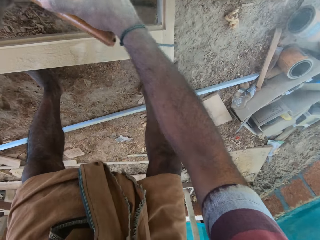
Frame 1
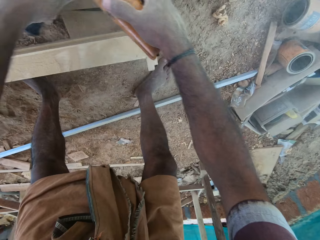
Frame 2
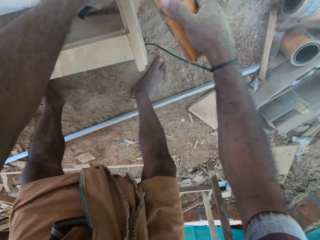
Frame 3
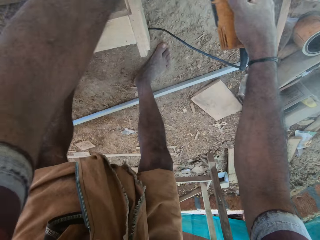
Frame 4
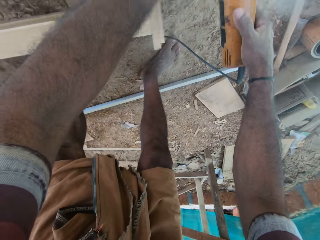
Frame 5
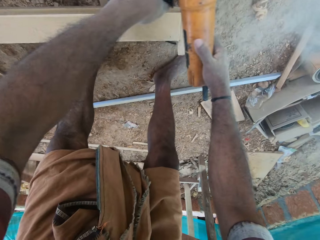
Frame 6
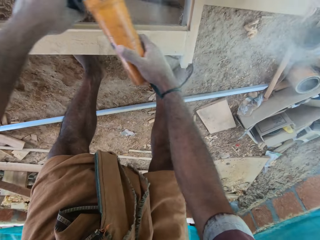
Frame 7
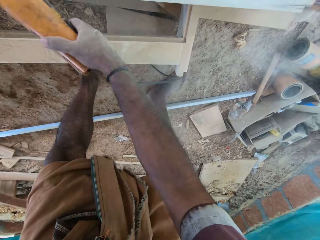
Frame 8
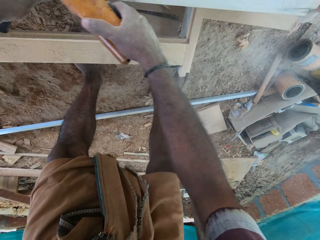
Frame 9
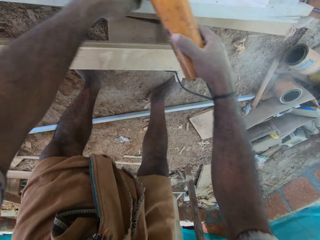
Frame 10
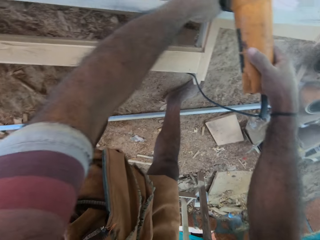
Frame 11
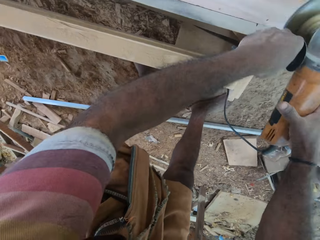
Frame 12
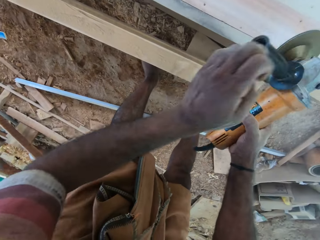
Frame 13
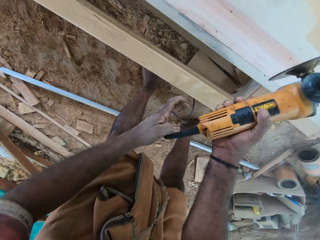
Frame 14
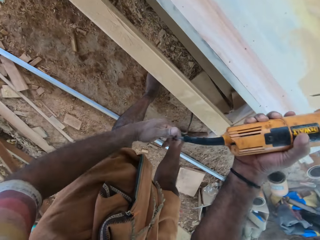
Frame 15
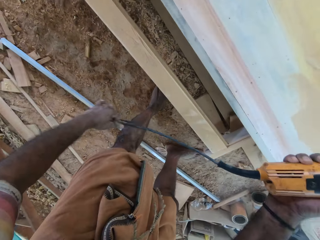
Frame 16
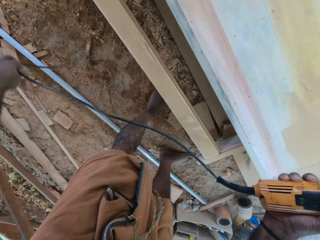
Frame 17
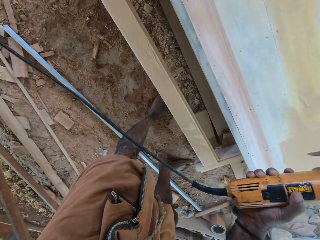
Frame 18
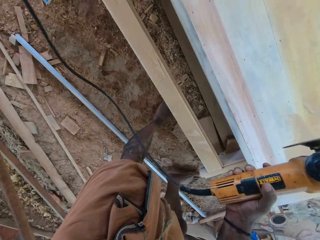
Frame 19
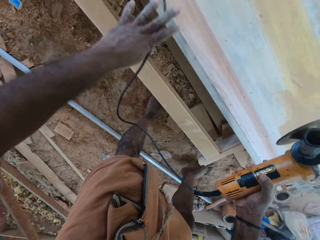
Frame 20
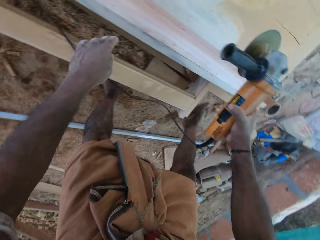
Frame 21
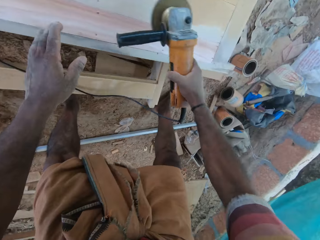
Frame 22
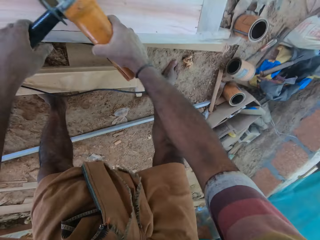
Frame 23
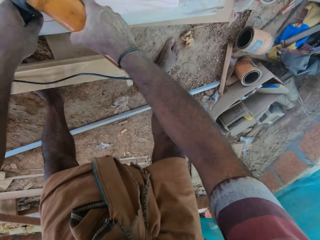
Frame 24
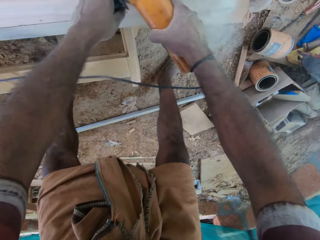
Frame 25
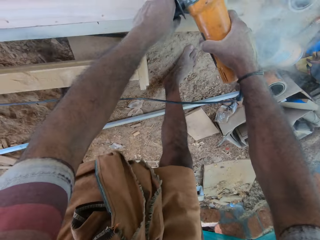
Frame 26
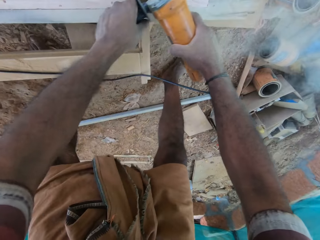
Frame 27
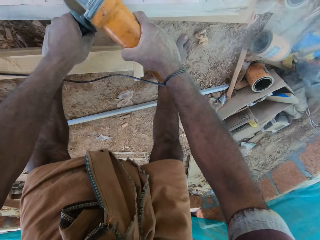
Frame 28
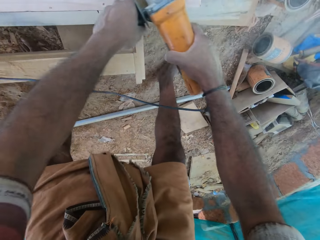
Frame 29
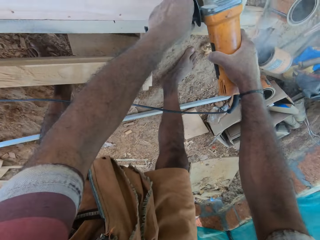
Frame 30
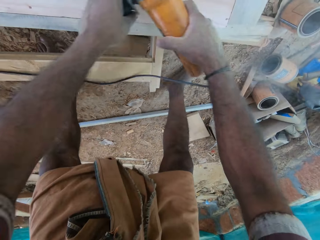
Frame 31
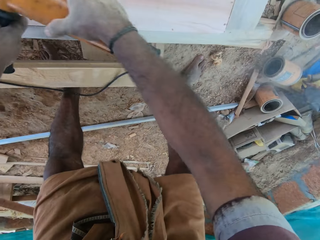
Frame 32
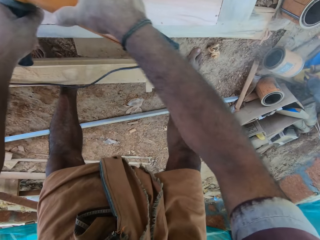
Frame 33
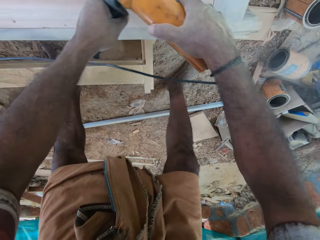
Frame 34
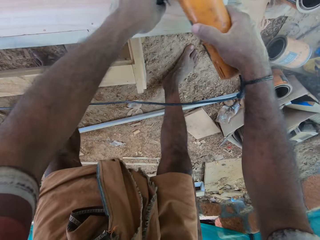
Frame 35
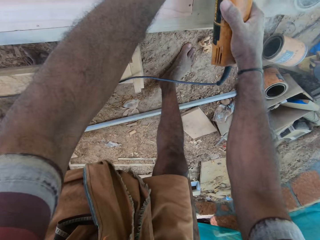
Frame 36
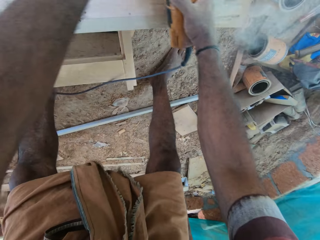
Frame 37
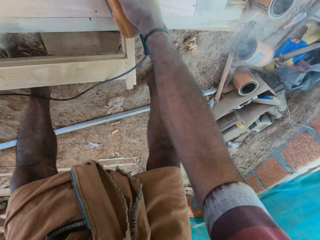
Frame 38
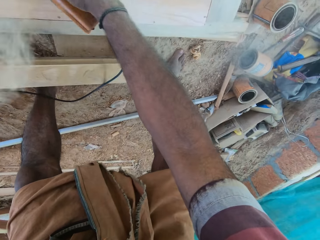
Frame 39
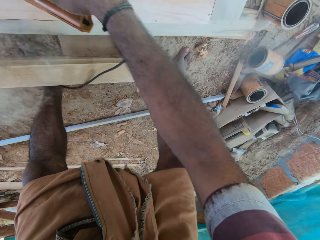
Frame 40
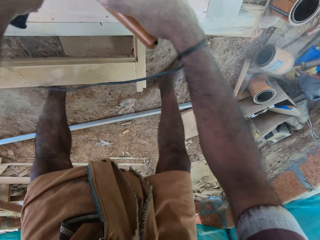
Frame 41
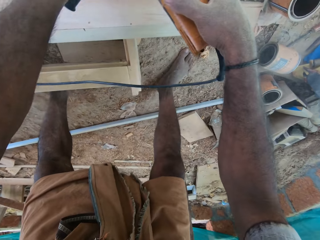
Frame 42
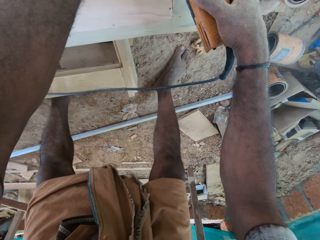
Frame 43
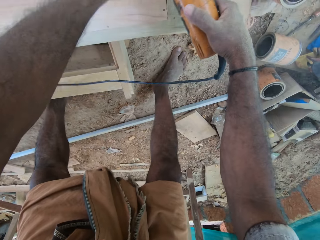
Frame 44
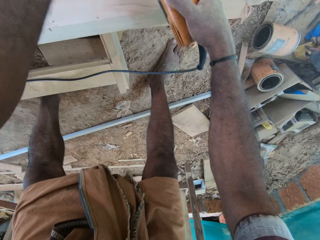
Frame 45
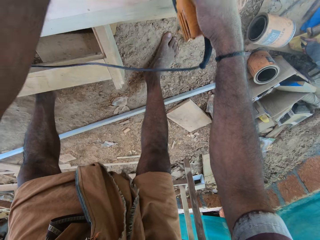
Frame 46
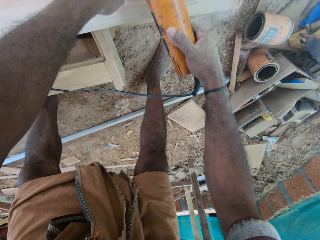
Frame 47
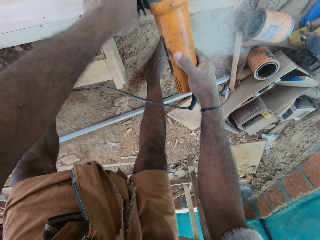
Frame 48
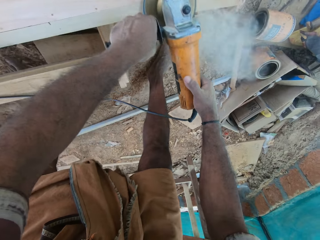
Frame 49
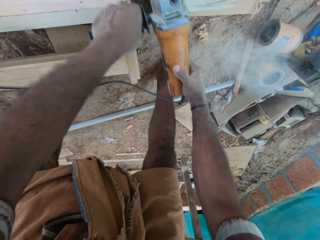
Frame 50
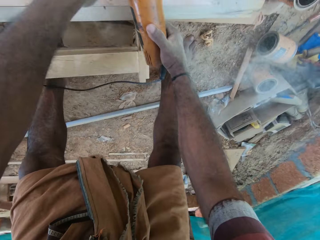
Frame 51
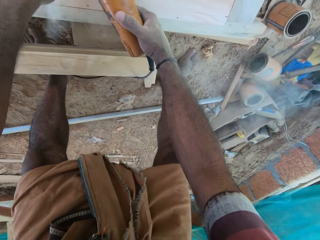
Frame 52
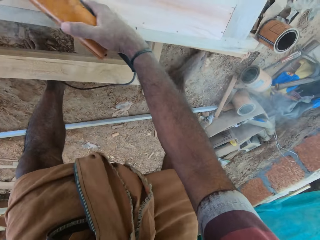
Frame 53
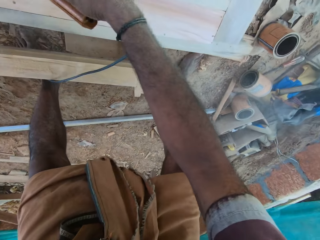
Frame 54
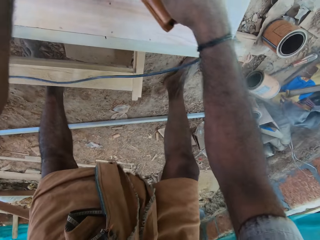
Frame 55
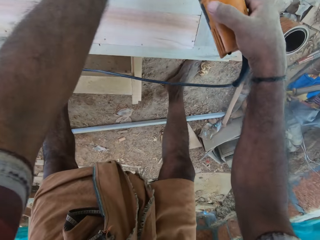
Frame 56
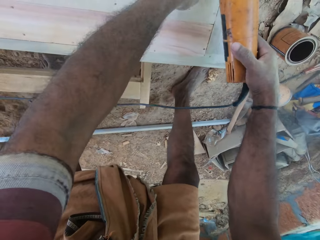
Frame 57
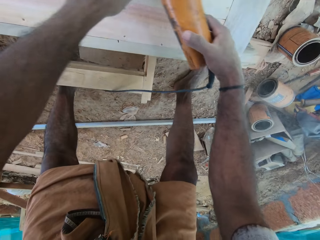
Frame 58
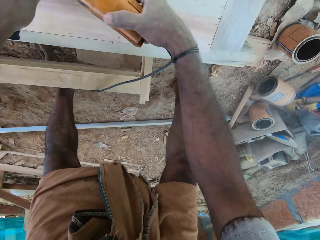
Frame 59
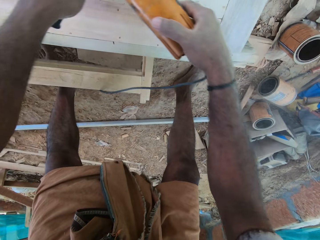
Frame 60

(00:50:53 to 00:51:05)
The camera wearer holds the hand grinder in the hand. They touch the electric sander cable. They pull the hand grinder cable. They smoothen the furniture with the electric sander.

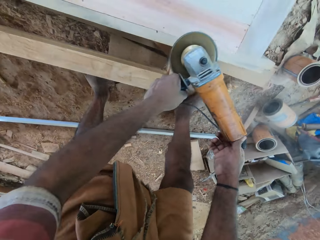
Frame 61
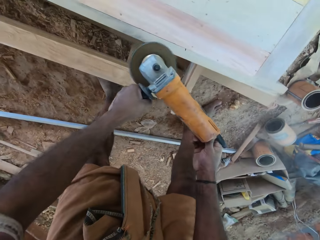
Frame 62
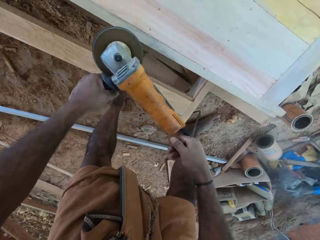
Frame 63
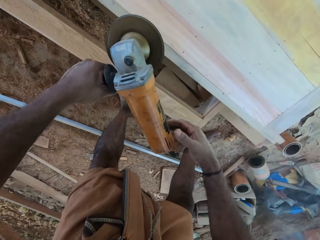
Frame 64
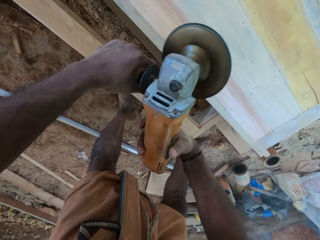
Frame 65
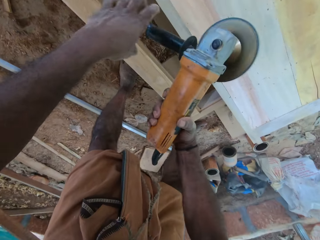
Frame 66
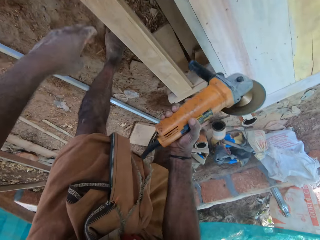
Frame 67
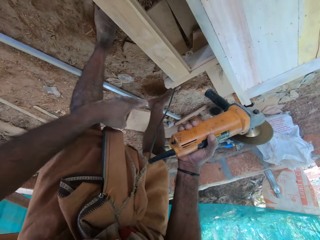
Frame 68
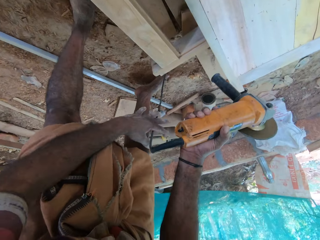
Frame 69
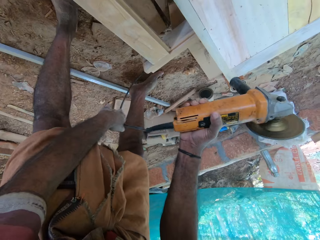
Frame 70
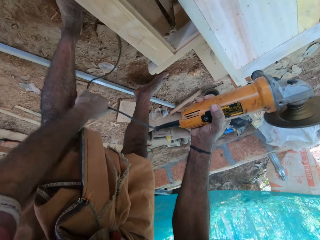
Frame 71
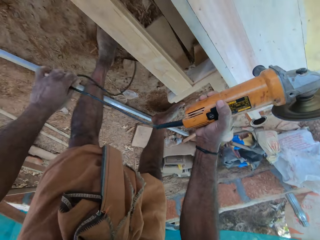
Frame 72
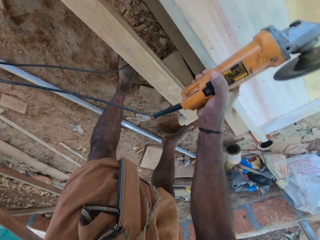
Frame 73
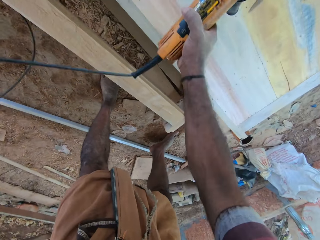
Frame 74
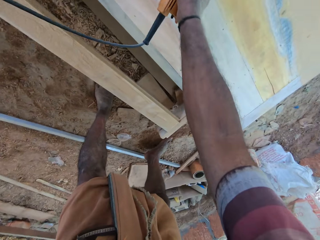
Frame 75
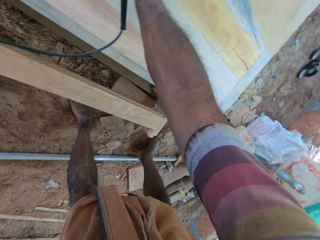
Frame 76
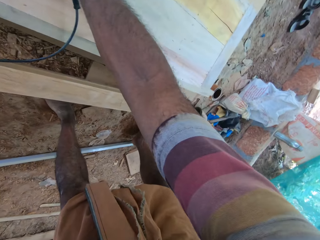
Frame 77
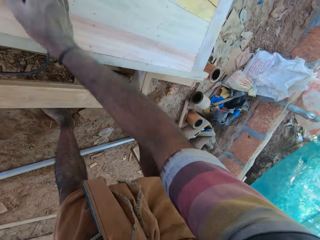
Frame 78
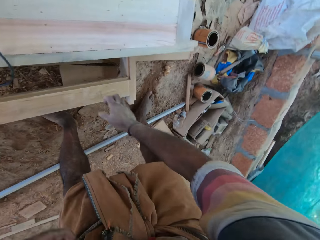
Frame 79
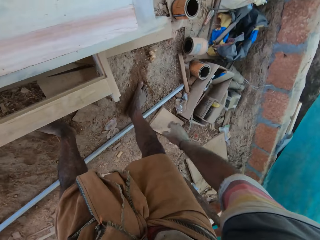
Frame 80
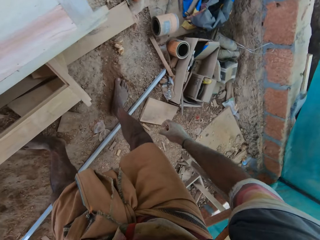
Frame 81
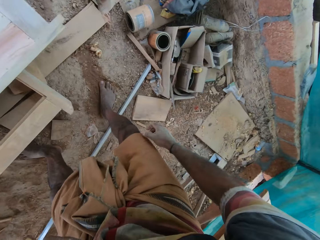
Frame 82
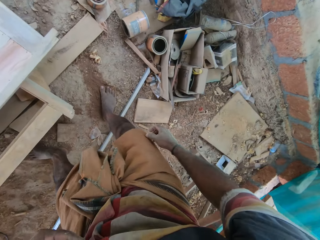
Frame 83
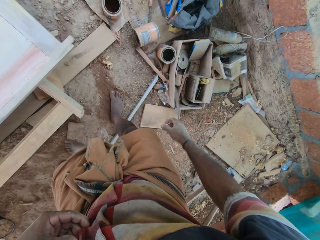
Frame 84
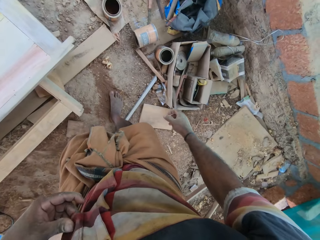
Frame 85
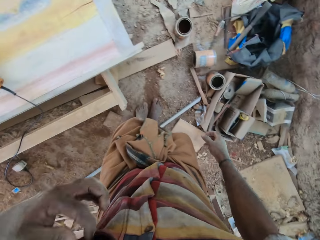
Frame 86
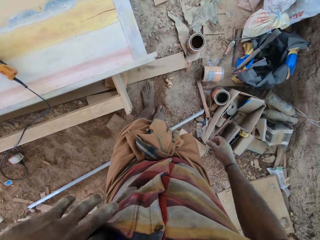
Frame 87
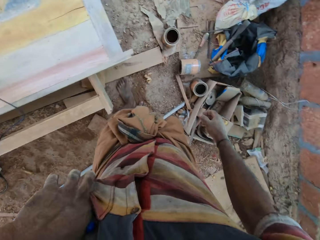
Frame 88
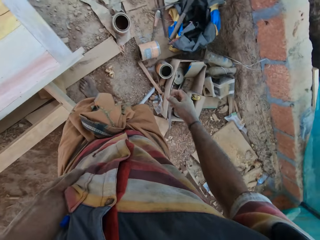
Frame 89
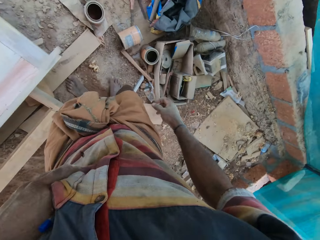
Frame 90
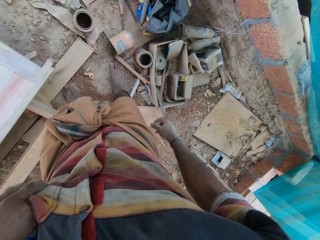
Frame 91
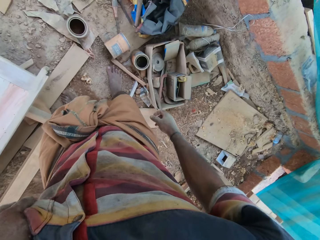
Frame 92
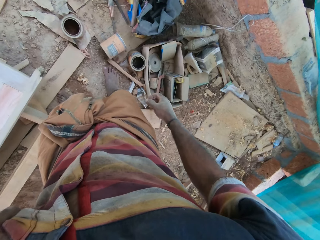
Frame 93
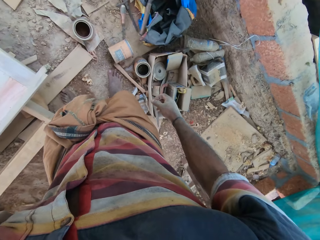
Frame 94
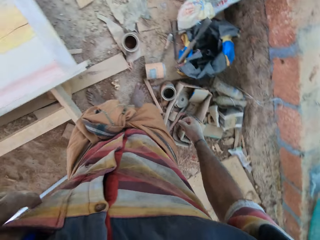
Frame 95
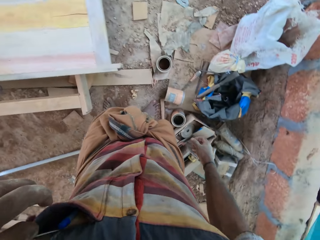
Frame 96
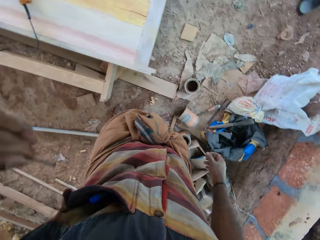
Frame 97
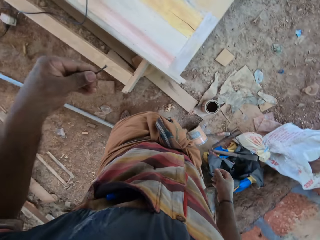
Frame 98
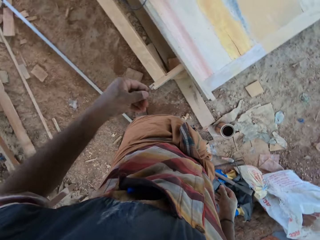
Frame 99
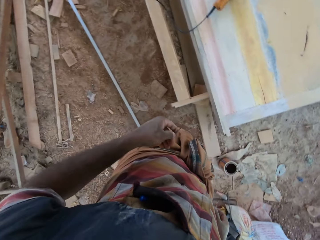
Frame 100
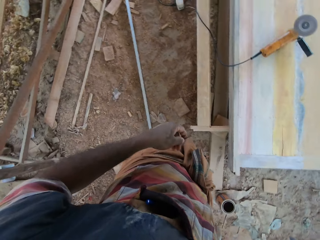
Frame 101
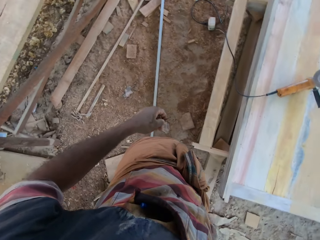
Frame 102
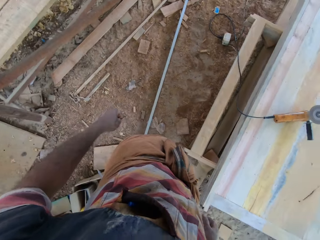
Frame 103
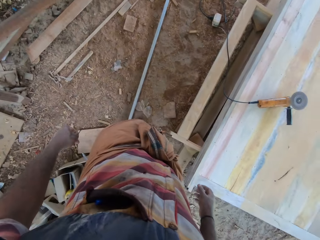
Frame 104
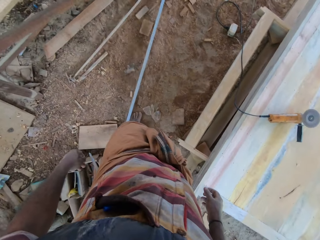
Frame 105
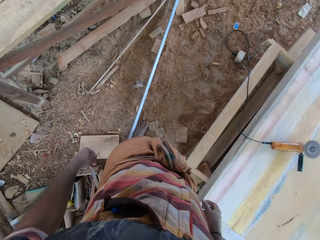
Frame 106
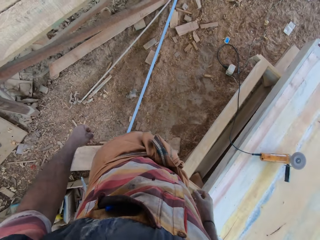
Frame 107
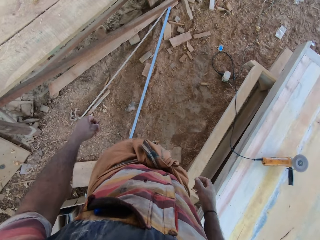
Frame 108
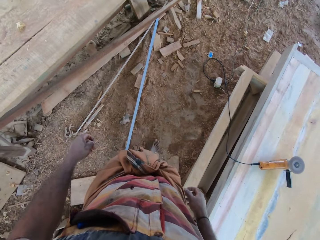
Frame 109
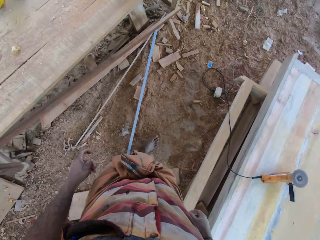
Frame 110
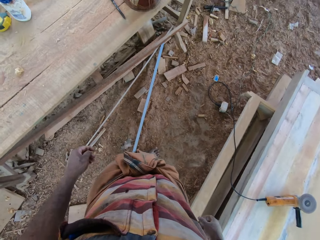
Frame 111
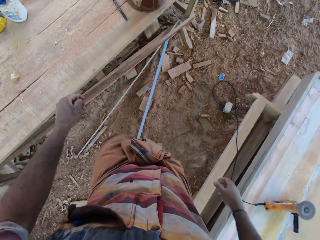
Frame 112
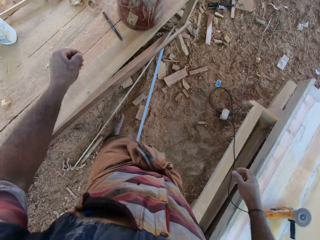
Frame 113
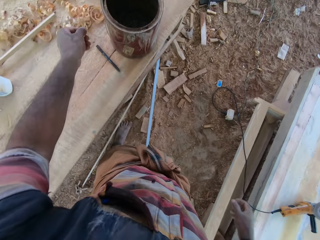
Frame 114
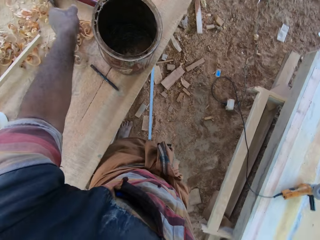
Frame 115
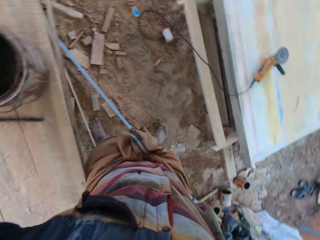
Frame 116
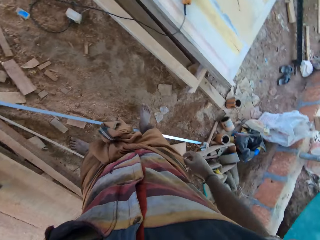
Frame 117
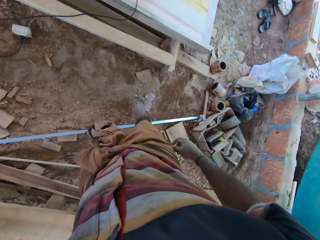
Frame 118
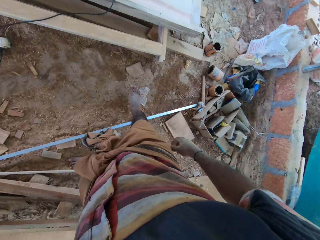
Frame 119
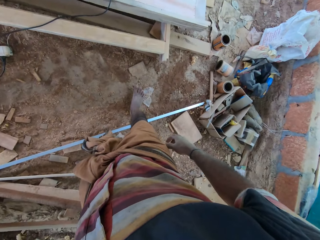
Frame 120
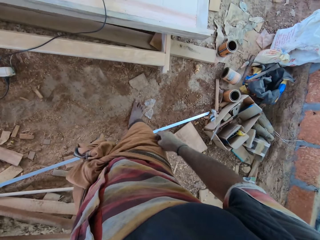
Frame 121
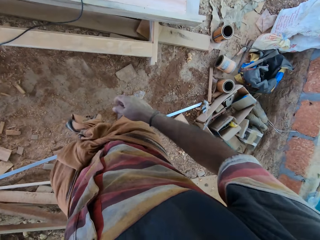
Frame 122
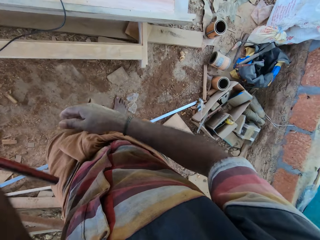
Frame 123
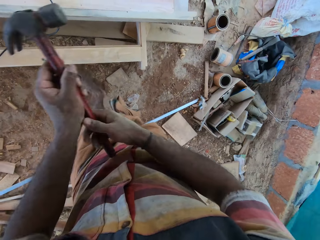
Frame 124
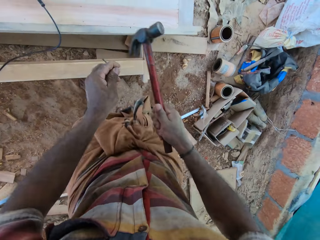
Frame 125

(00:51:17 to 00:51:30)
The camera wearer holds the hand grinder or electric sander with both hands. They touch the electric sander cable. They hold the hand grinder in the hand and pull the hand grinder cable. They put the hand grinder on the wood or furniture. They look around, put the hand in the pocket, and remove the nail from the pocket. They look around and walk in the workshop. They pick up a hammer. They look around.
